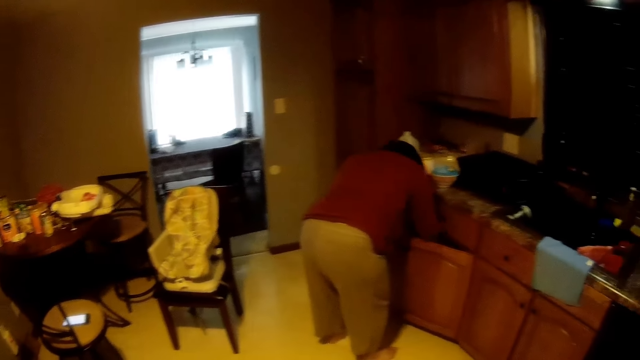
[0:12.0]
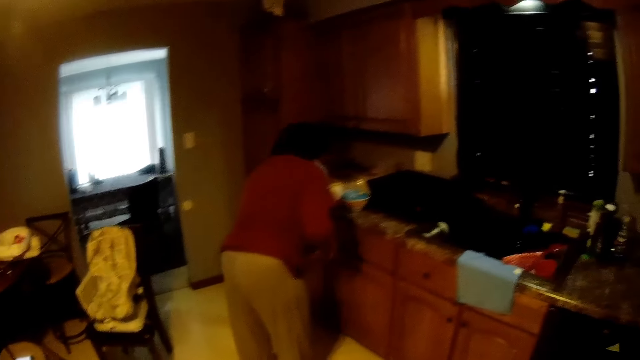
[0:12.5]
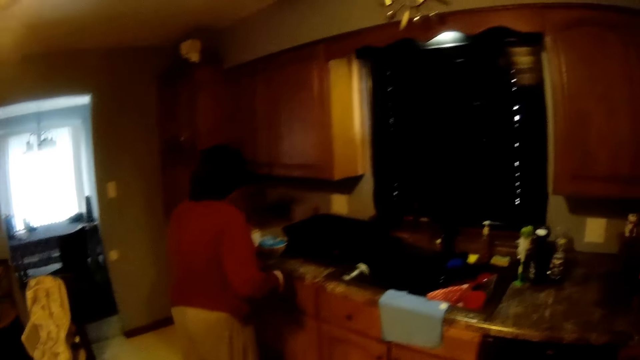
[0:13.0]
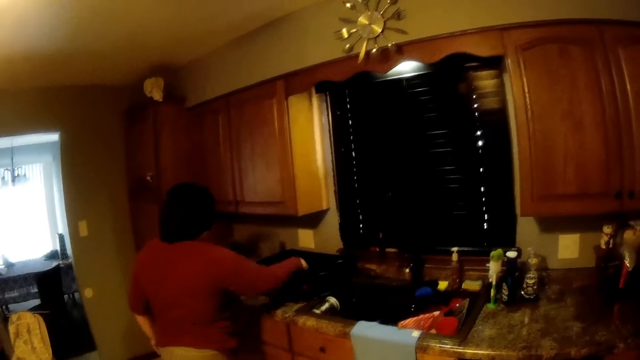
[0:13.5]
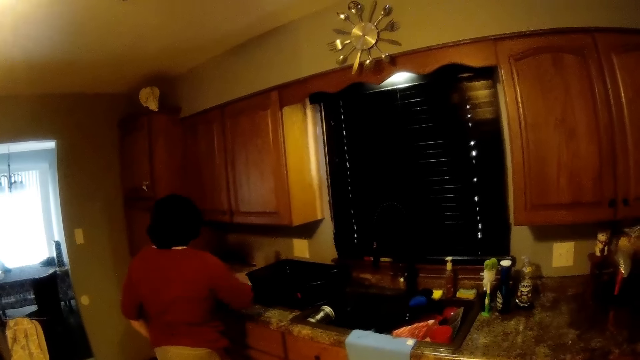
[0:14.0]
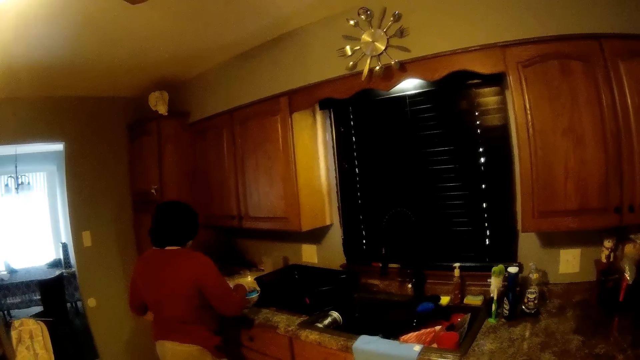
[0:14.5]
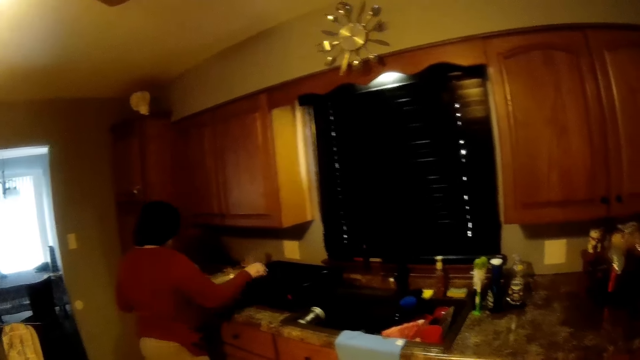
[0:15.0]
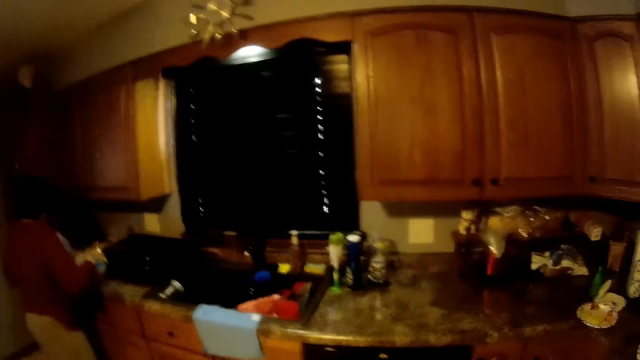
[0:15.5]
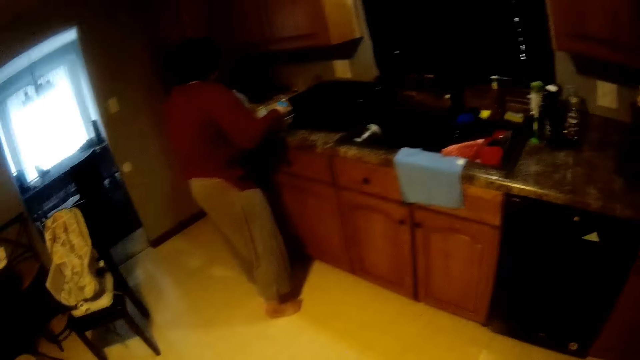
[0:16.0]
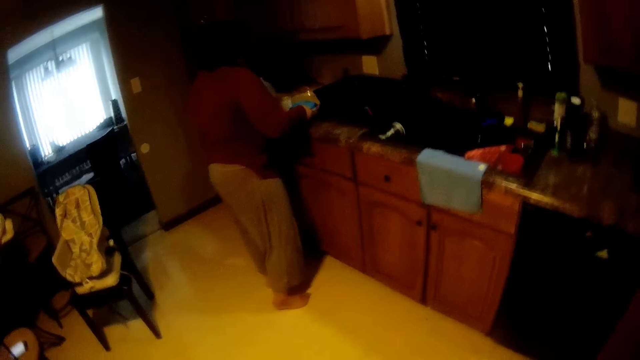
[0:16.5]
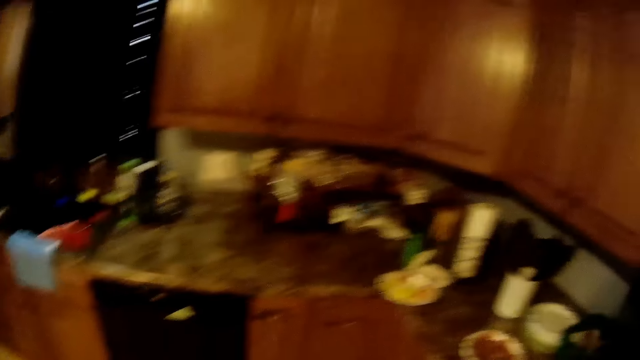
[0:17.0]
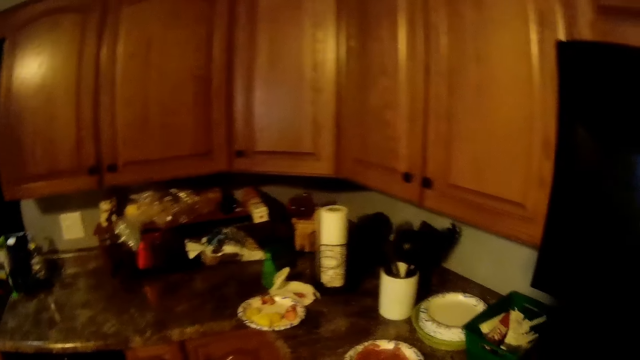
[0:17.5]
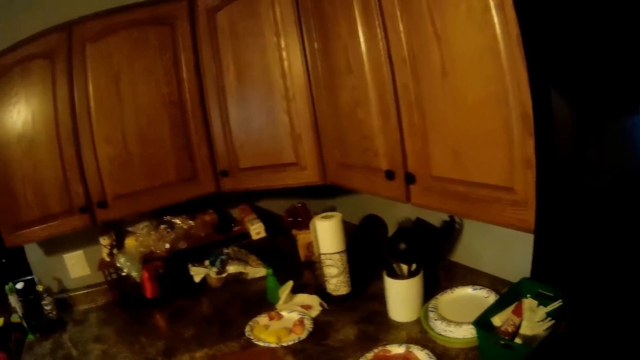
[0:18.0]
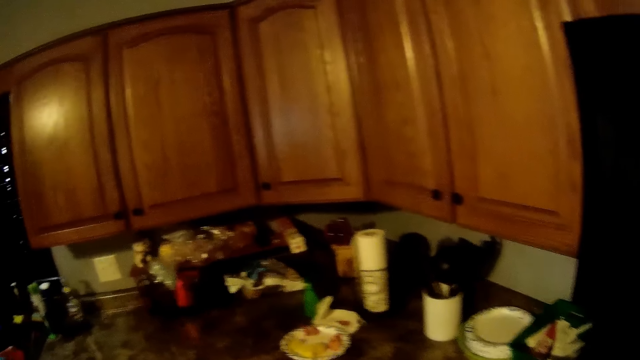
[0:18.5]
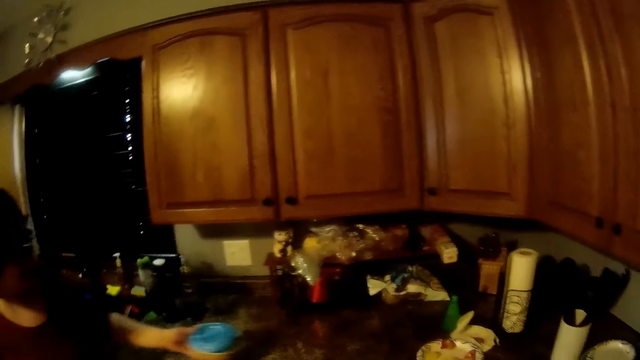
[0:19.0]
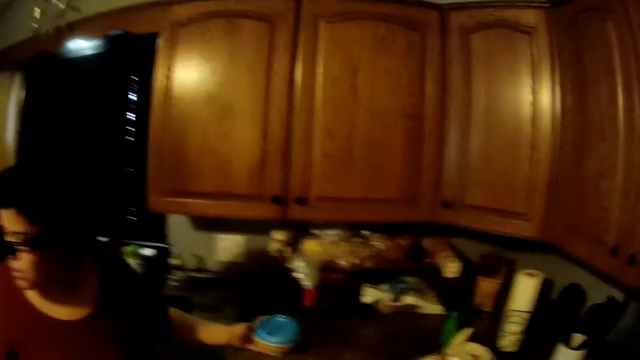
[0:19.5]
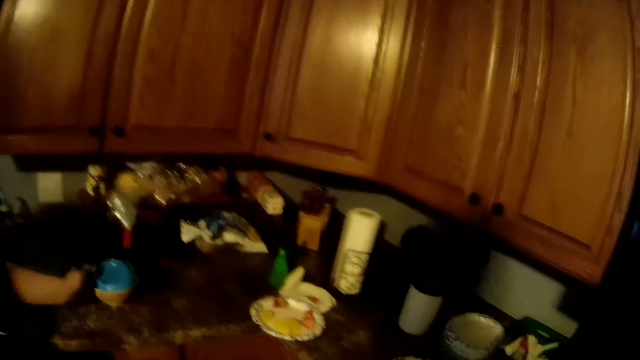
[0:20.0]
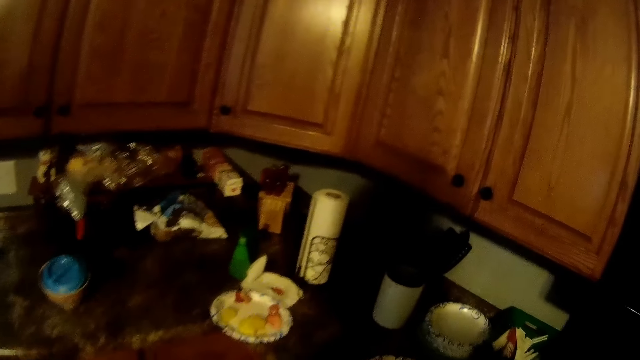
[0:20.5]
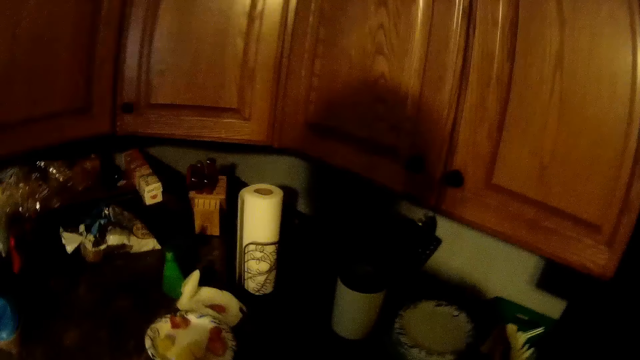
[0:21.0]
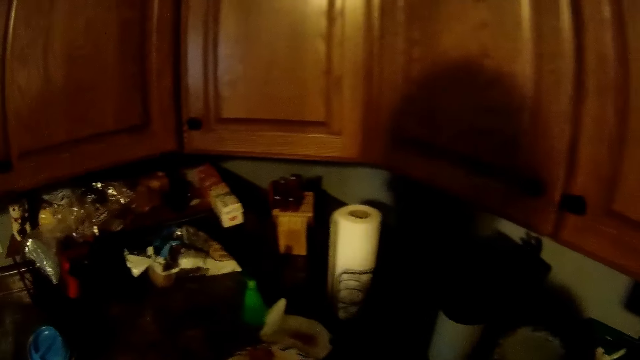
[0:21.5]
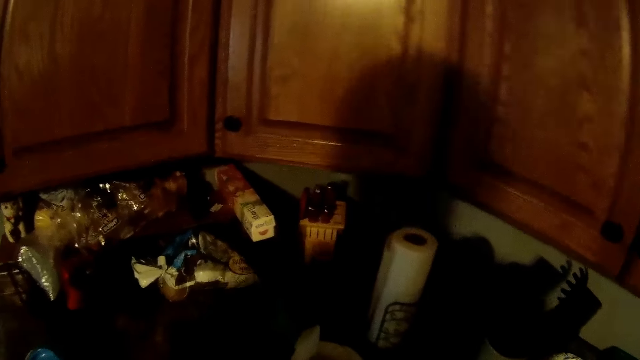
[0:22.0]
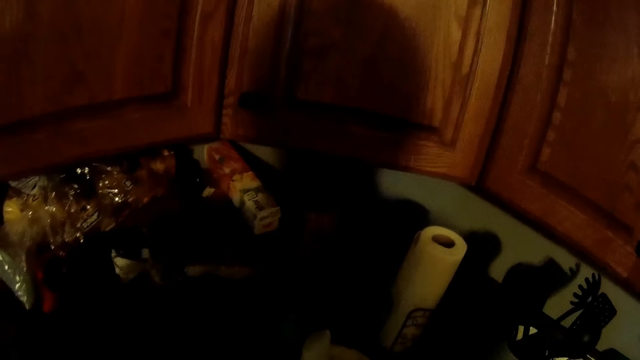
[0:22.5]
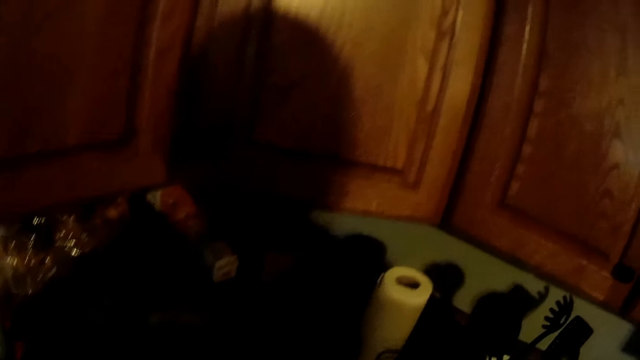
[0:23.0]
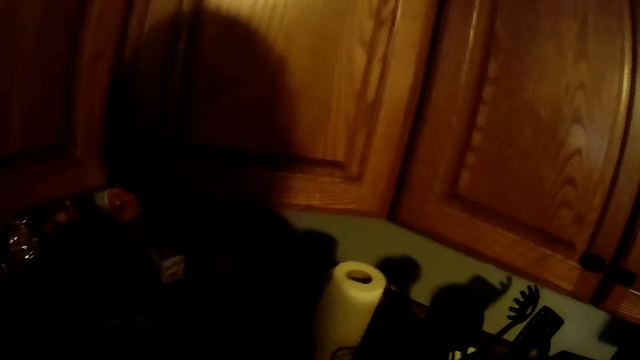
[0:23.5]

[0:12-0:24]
The woman closes the cabinet with her left hand. The woman picks up a cup inside a bowl on a worktop with her right hand. The woman drops the cup into a black bowl on the kitchen worktop with her right hand. The woman picks up a soup bowl on the kitchen worktop with both hands. The woman drops the soup bowl on the kitchen worktop with her left hand.

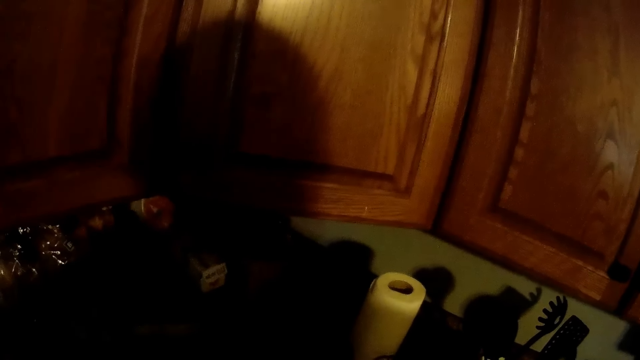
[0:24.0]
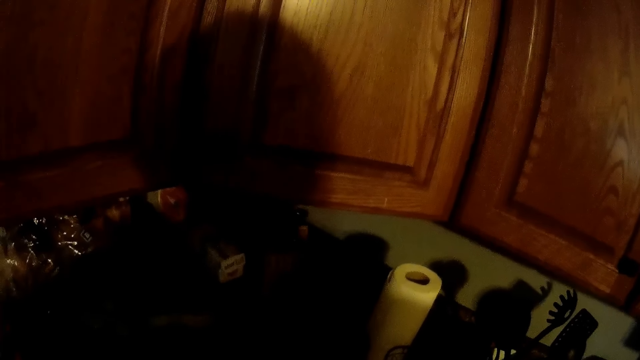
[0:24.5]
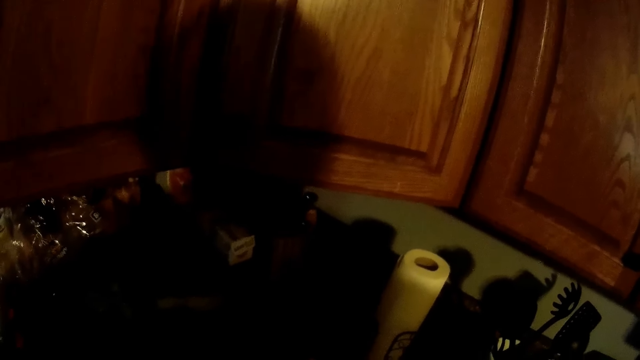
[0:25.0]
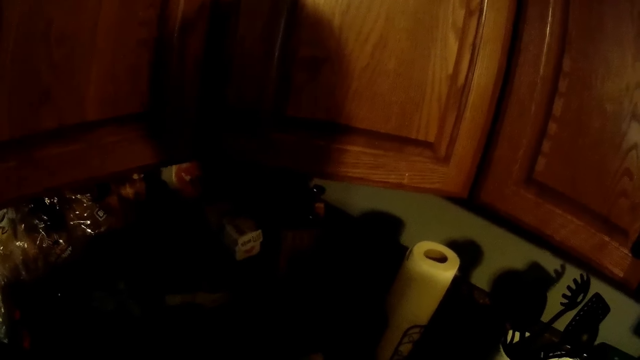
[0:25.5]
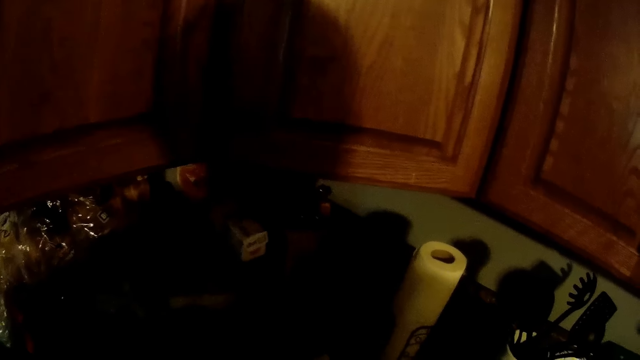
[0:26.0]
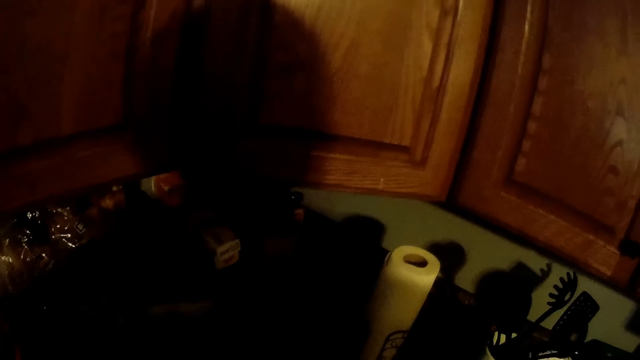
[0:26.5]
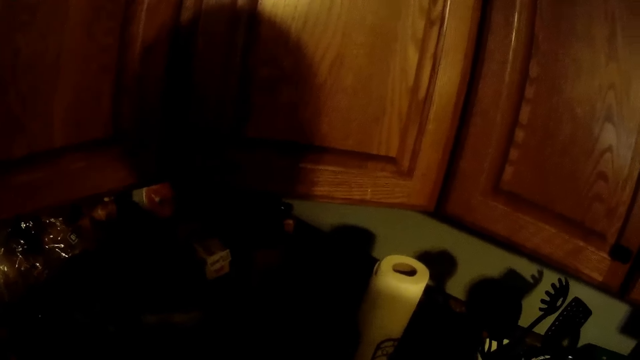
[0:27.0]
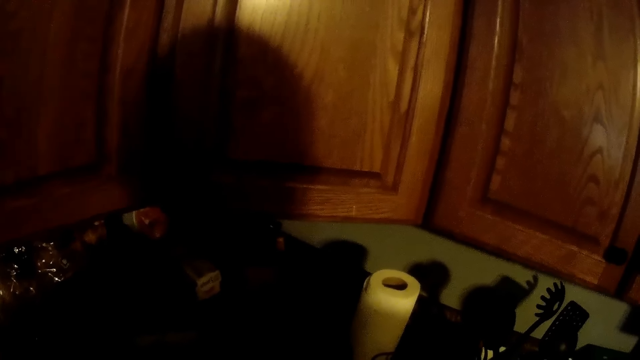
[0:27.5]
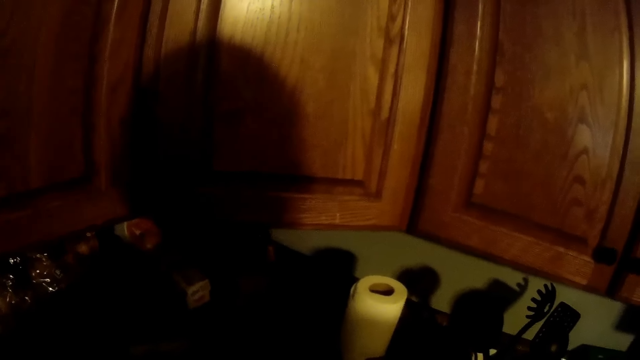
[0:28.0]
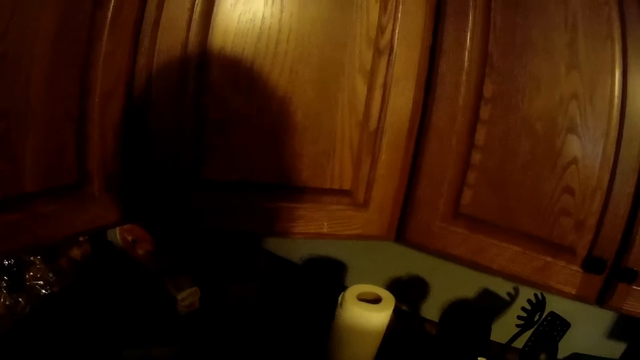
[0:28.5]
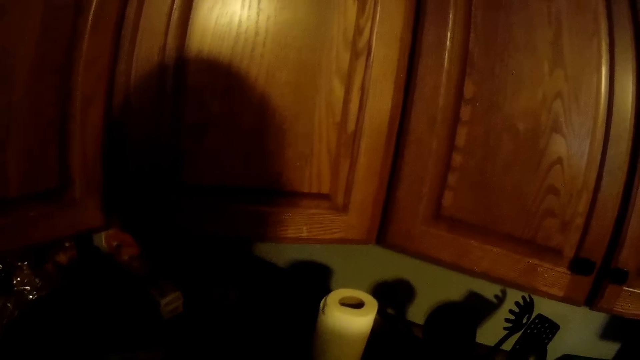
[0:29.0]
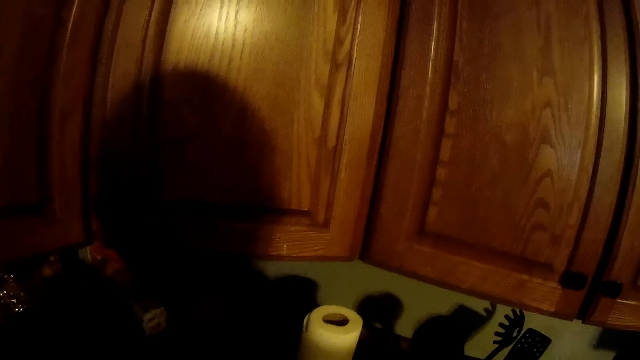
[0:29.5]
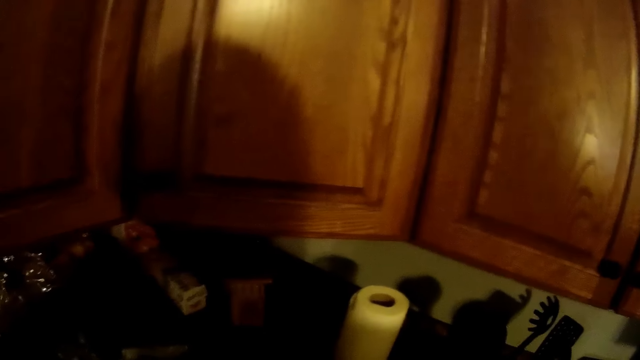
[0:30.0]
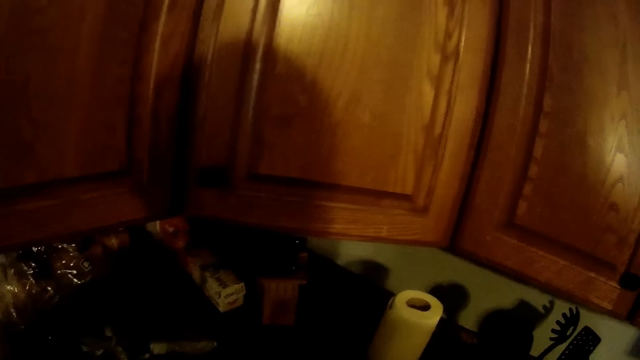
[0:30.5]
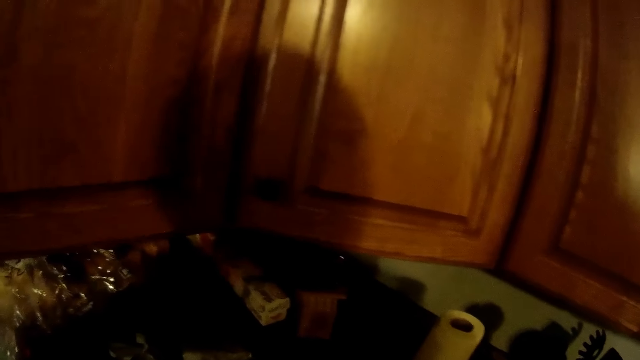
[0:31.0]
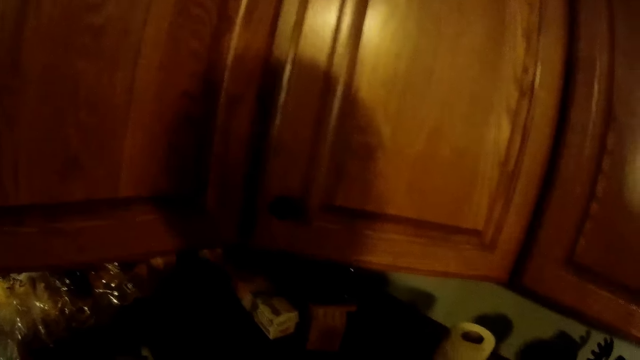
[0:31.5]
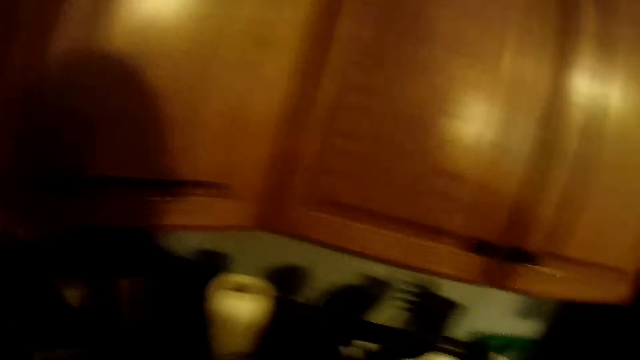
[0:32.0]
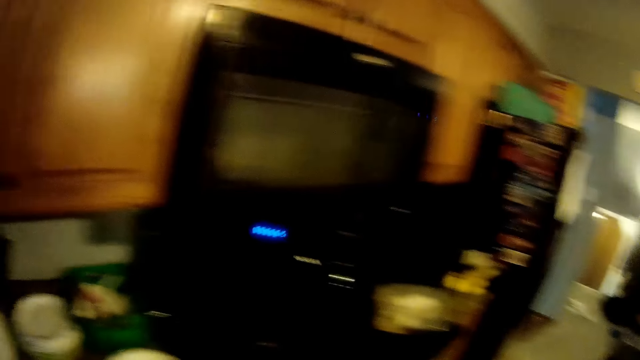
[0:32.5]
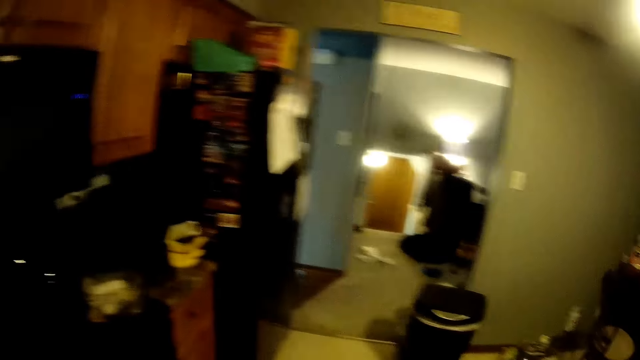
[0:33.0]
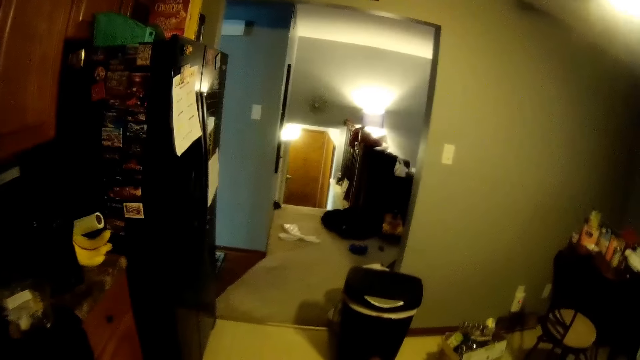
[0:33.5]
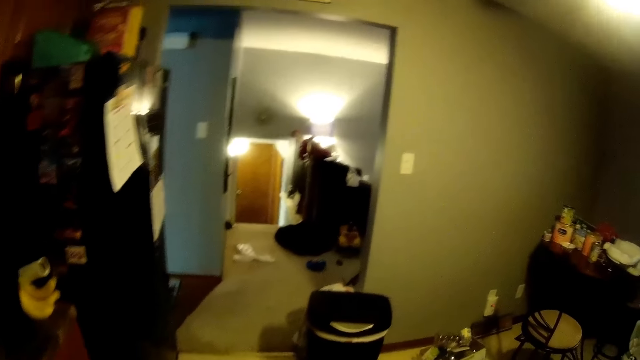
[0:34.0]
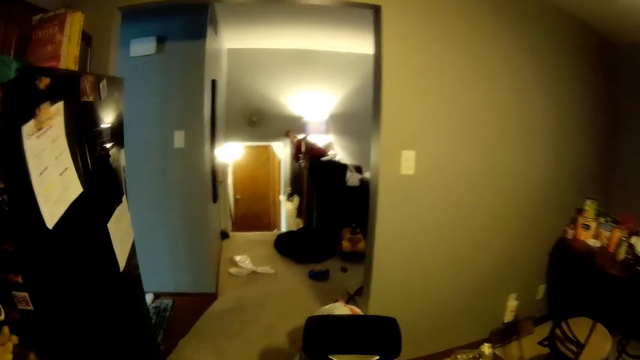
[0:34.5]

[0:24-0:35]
The camera wearer walks towards a kitchen door.
